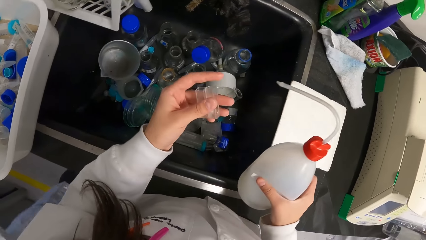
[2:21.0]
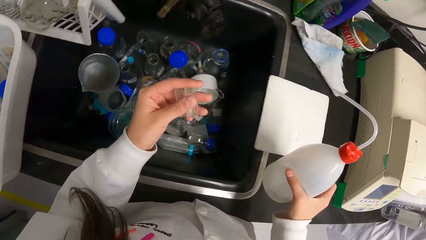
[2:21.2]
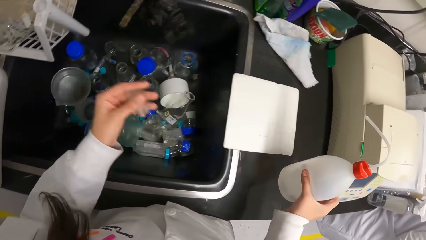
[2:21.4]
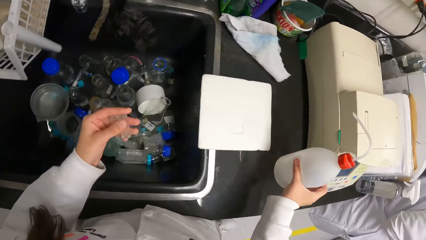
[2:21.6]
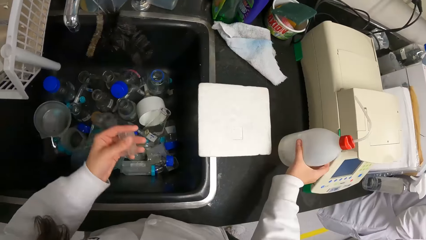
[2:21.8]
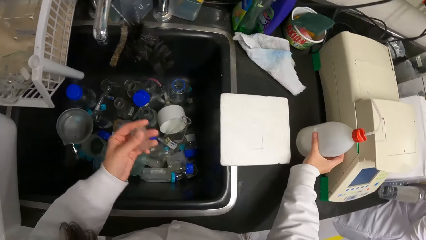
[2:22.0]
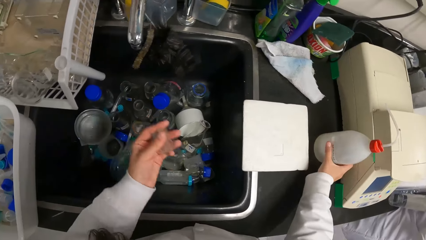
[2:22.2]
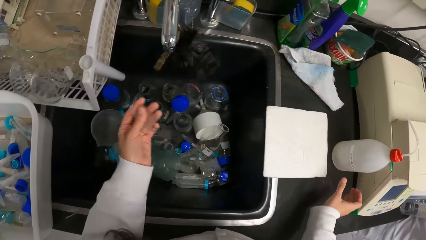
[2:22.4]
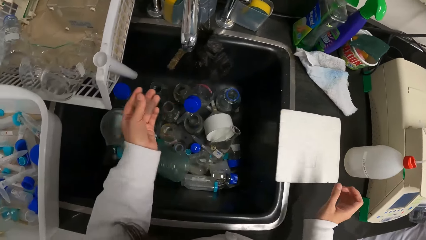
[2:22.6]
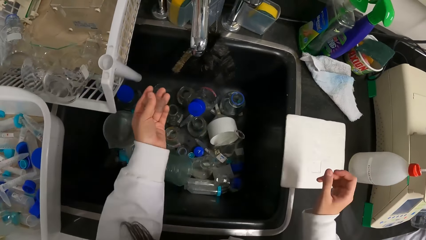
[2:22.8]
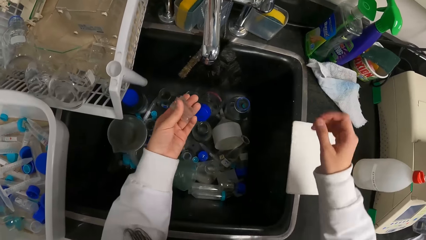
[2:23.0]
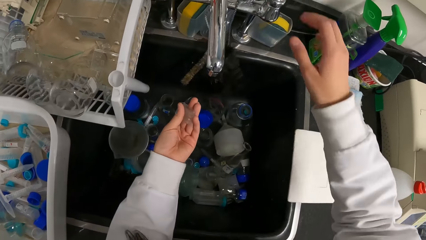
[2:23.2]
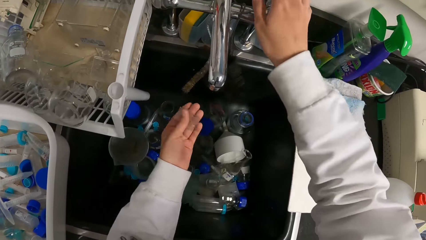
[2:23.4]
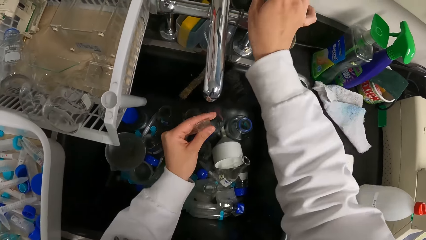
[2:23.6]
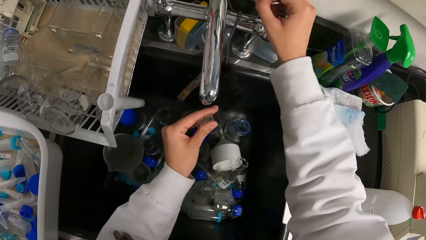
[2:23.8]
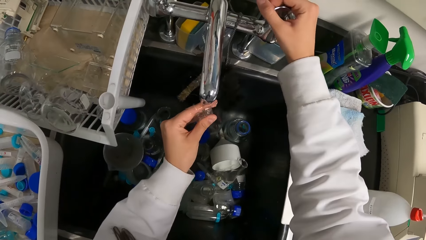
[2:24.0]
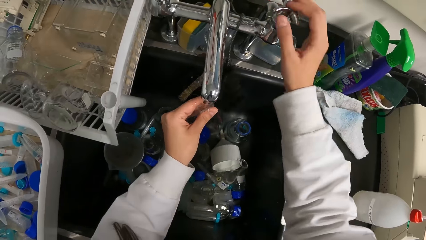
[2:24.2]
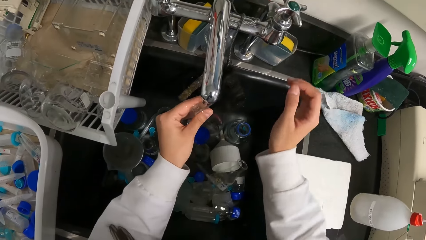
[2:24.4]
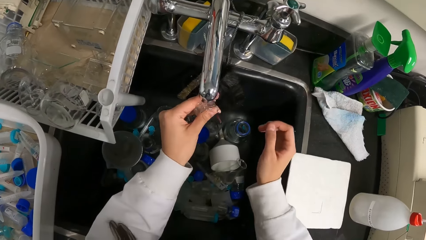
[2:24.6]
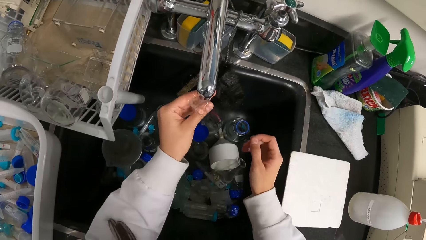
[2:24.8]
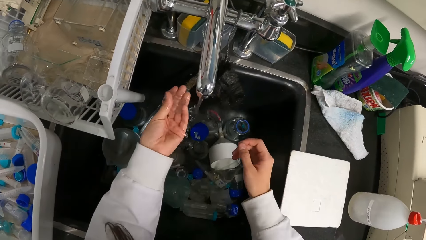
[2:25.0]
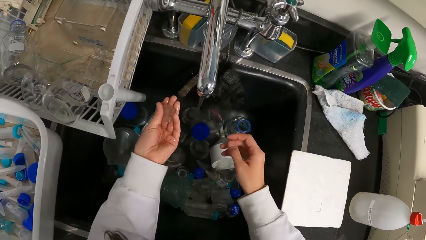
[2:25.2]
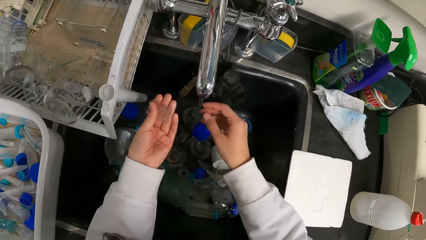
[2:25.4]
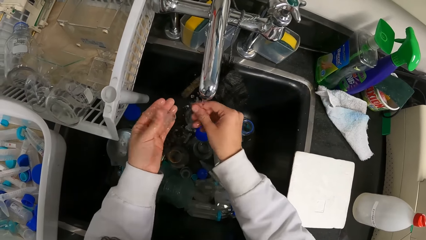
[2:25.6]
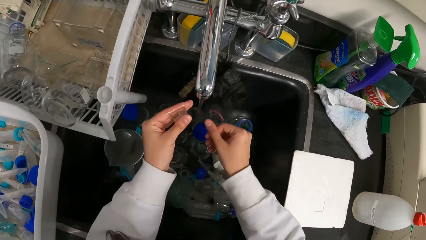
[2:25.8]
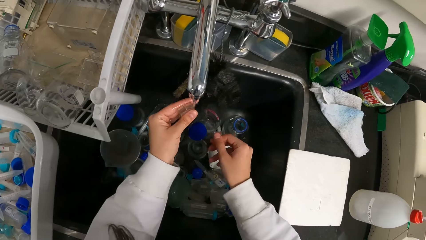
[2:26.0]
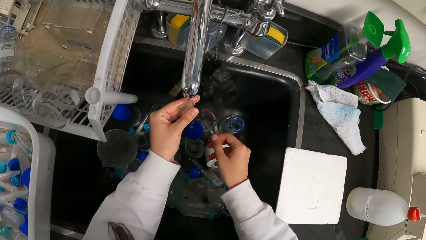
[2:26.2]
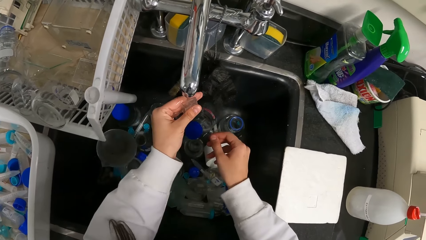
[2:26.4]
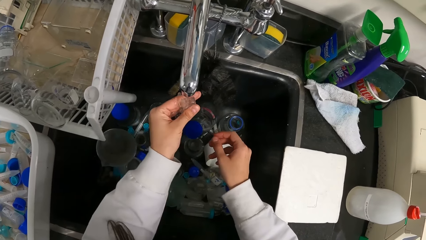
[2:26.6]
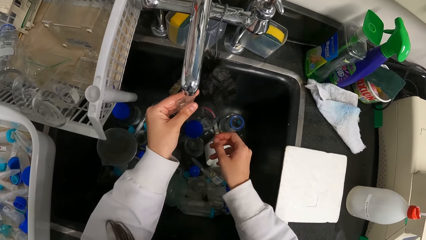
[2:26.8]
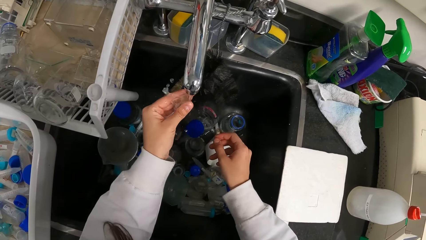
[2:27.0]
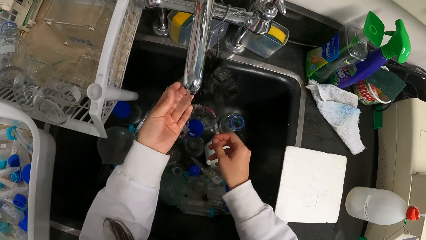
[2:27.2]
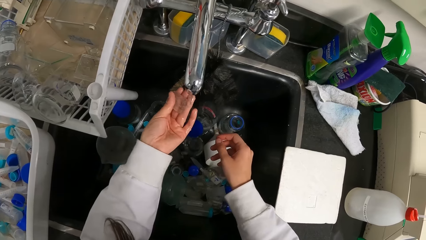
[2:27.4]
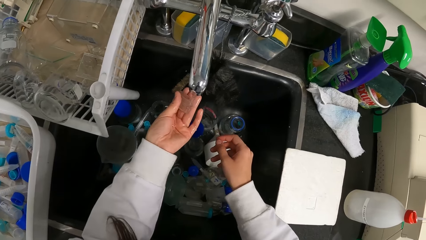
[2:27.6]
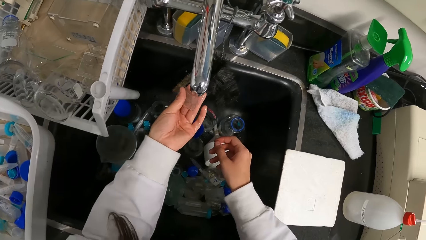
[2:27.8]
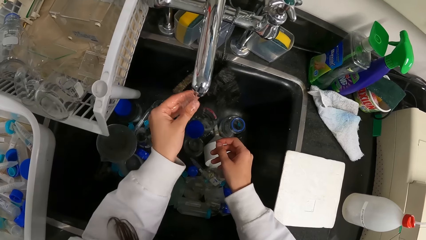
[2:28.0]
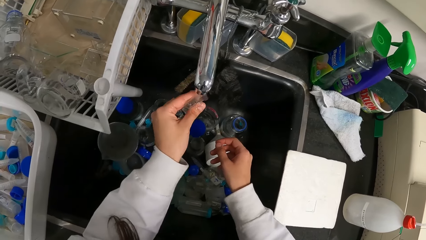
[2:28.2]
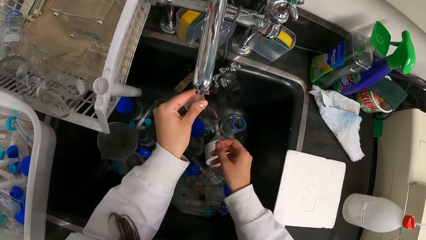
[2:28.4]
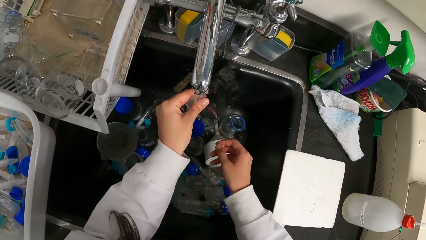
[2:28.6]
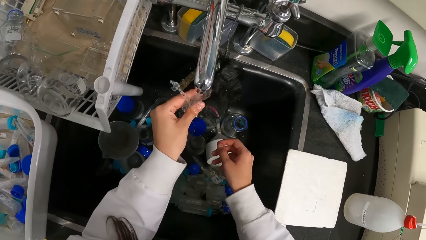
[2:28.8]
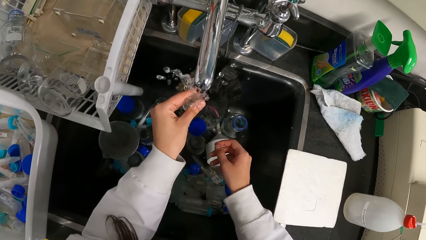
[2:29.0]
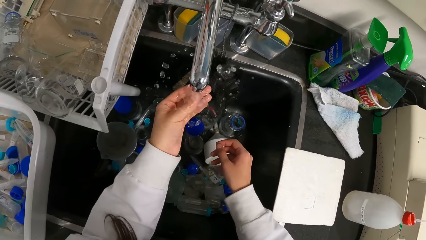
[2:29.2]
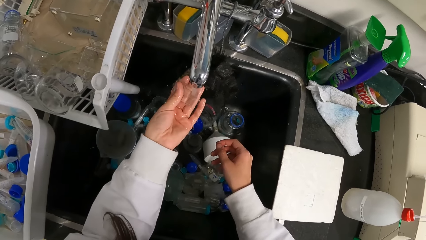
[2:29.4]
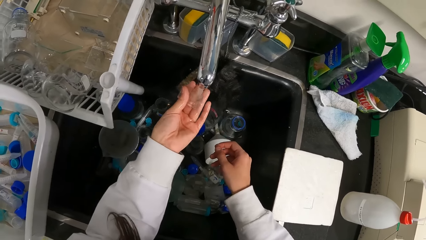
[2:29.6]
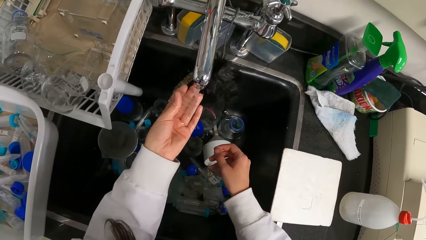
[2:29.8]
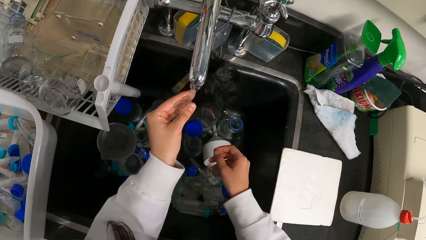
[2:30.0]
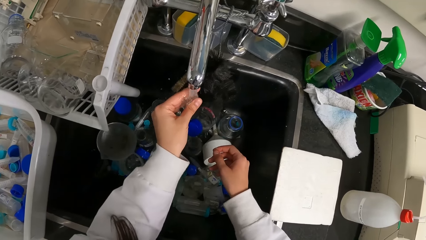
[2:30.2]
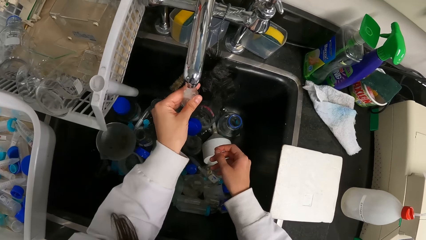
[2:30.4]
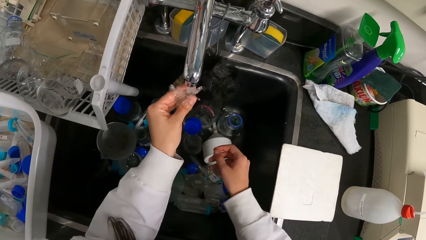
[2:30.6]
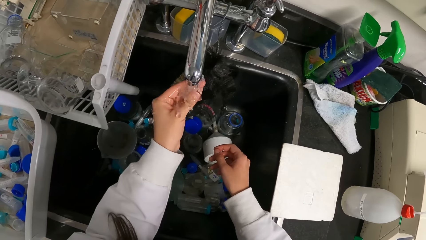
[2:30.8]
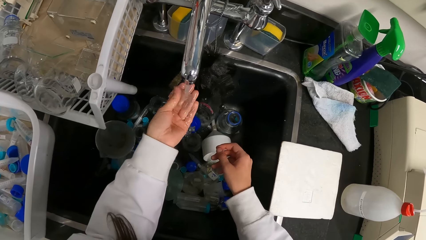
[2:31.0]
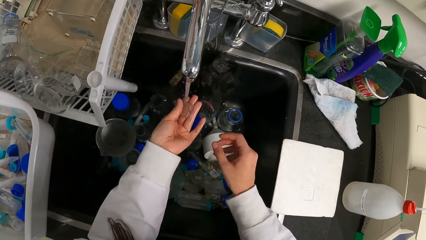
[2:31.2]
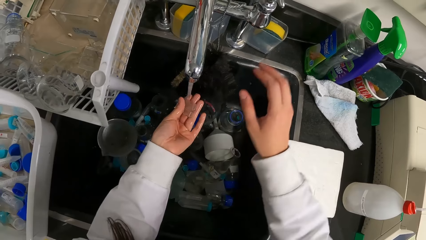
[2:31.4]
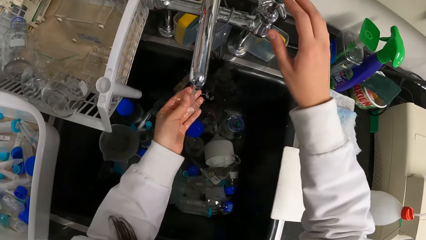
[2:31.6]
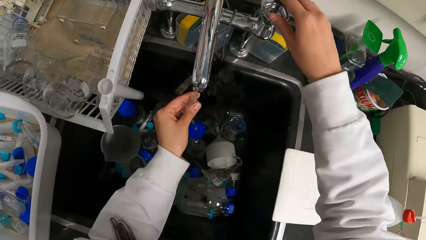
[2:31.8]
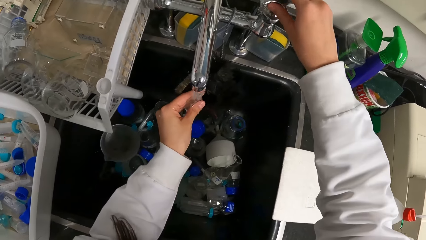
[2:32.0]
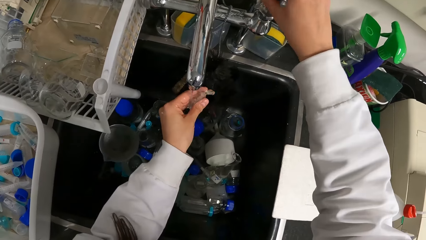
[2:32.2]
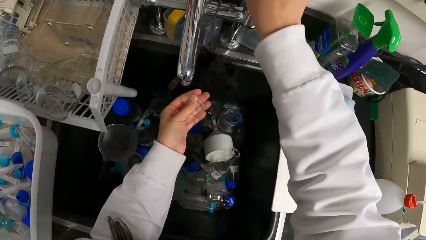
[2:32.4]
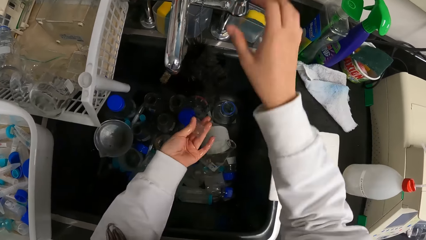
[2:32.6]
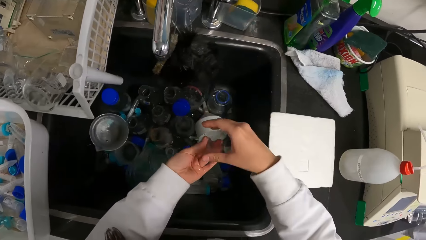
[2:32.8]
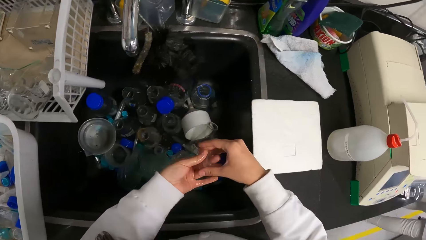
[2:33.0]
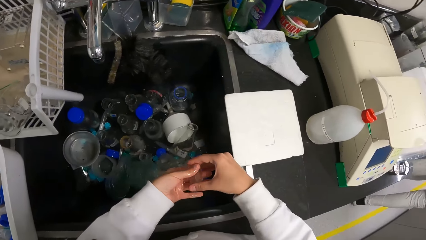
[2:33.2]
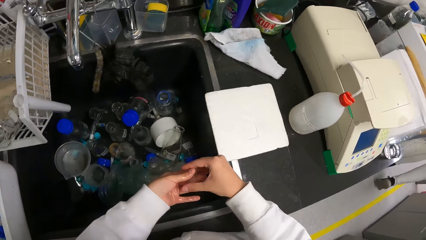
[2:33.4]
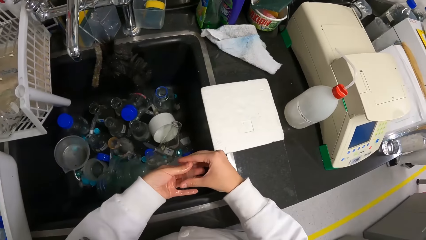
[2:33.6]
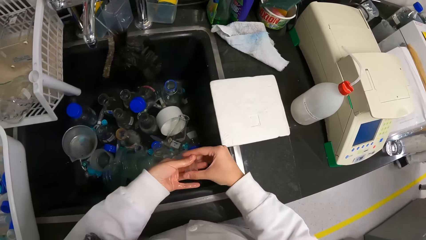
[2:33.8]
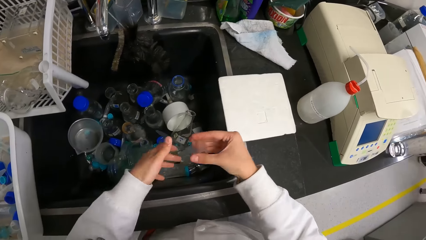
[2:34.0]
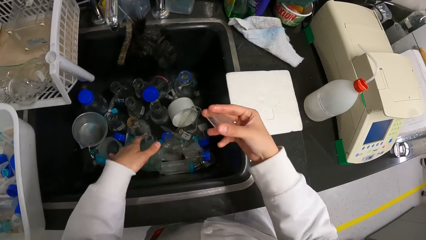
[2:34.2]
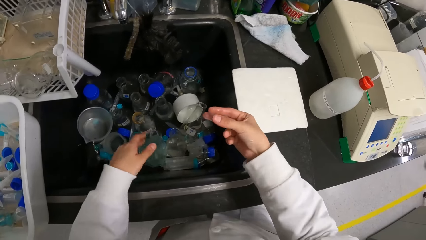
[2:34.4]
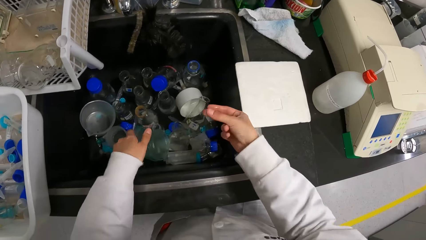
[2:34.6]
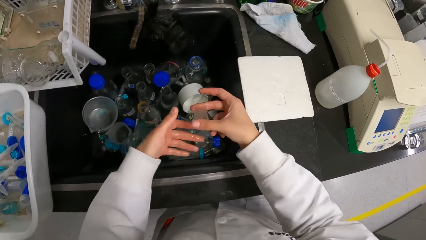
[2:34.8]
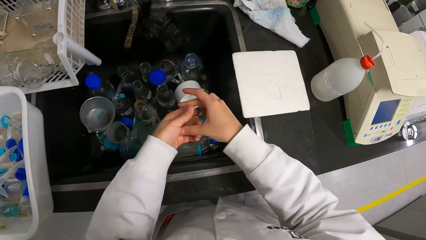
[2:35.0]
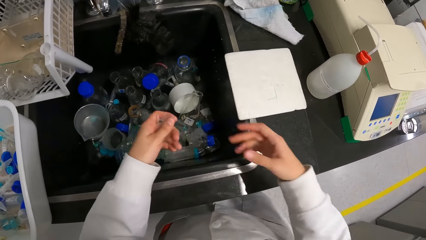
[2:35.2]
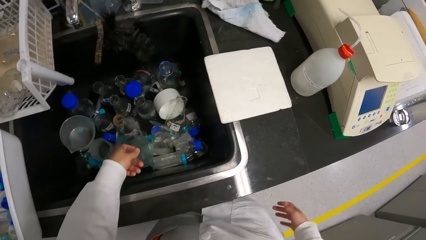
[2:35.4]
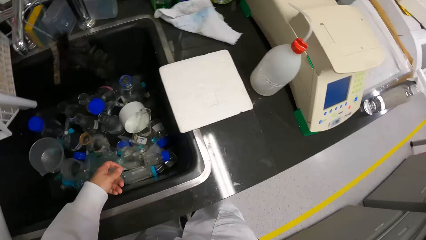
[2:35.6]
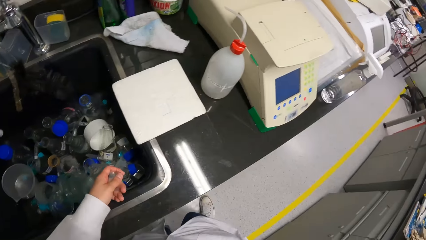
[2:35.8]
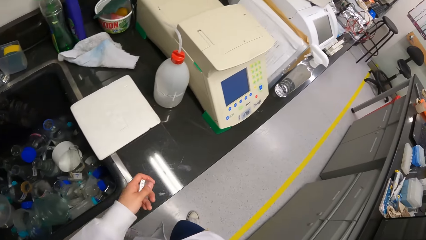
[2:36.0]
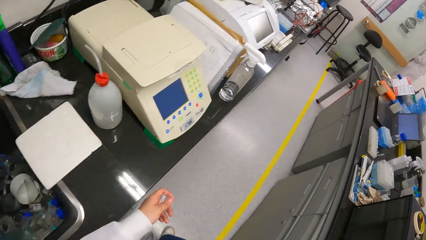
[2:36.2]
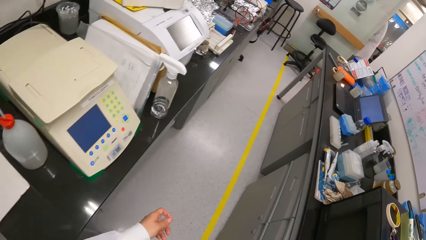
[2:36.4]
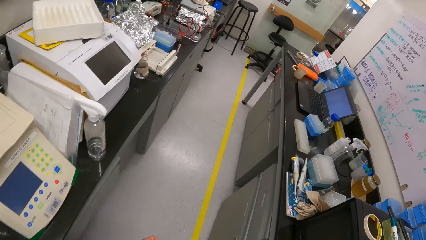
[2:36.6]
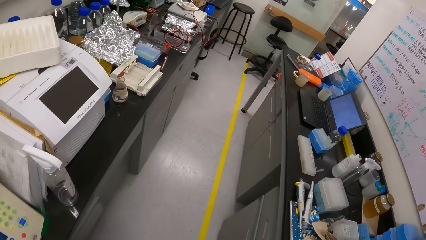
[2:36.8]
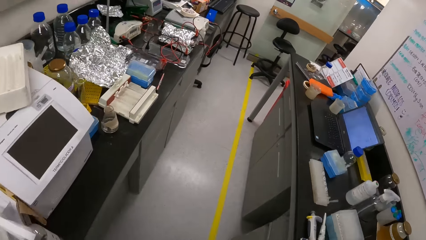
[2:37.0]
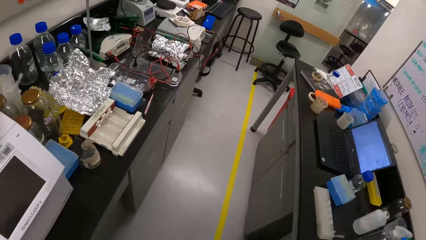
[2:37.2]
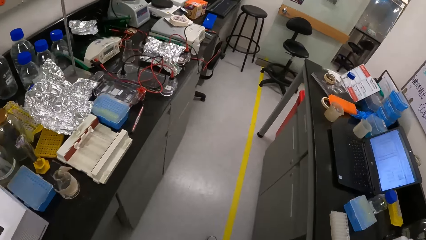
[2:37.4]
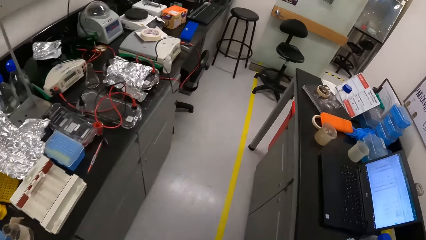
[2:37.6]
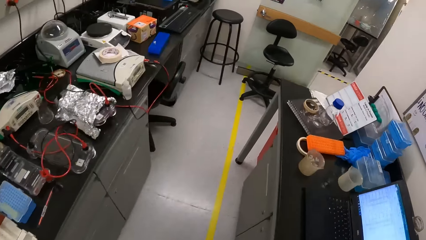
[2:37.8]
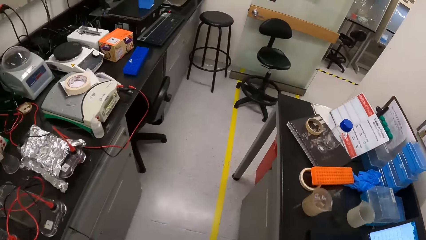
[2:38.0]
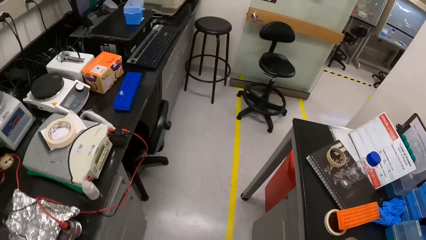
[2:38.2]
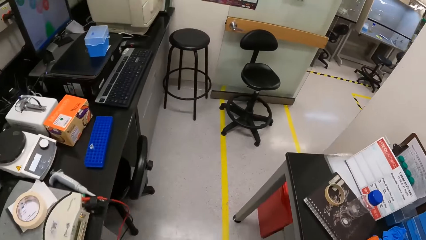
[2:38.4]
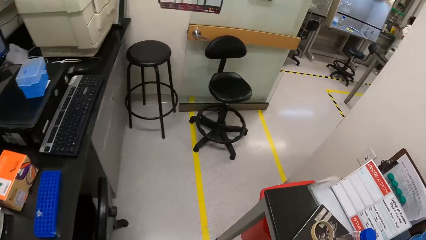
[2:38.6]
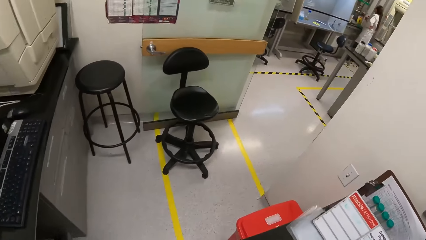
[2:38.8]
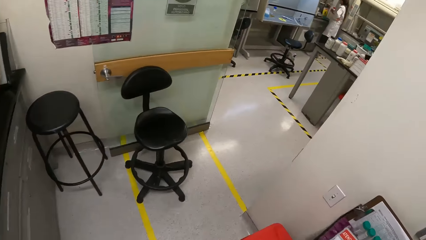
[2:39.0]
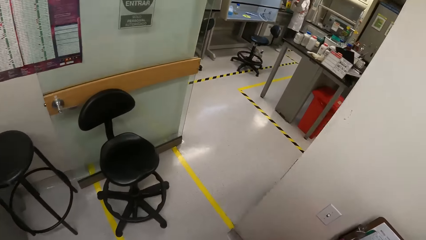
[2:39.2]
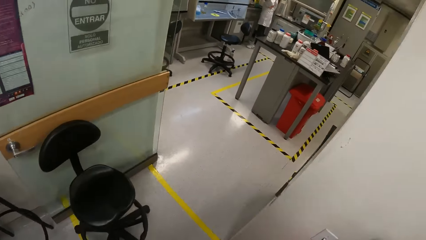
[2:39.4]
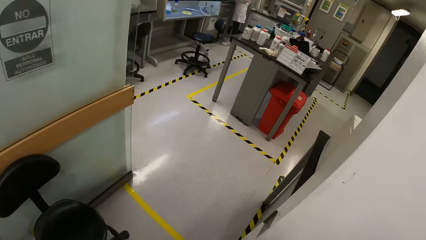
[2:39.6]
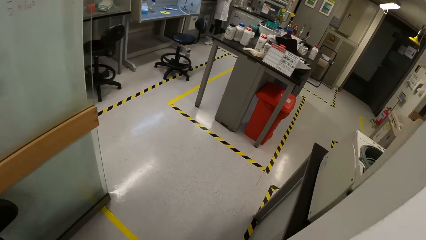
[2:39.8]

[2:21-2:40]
The camera wearer shakes the test tube in his left hand. He puts on a tap with his right hand. He rinses the test tube under the running tap water. He puts off the tap with his right hand. He shakes the test tube. He walks around.
